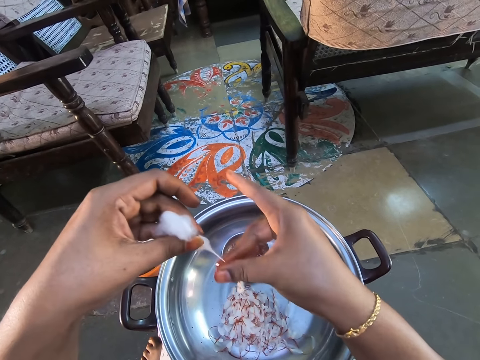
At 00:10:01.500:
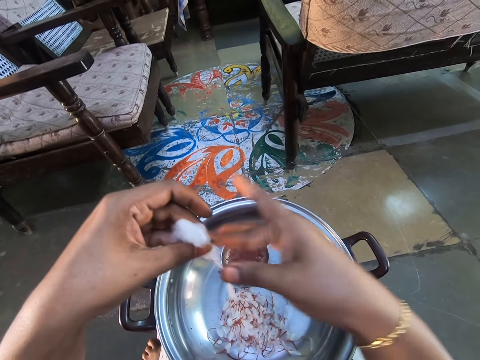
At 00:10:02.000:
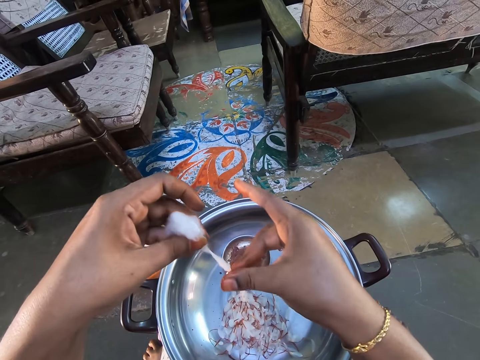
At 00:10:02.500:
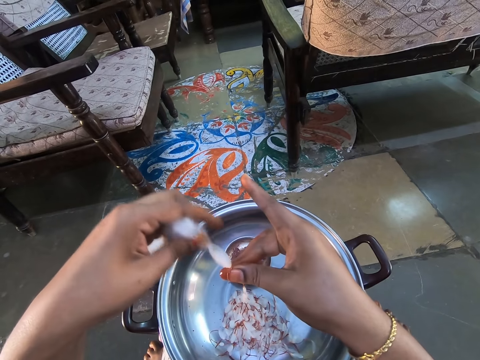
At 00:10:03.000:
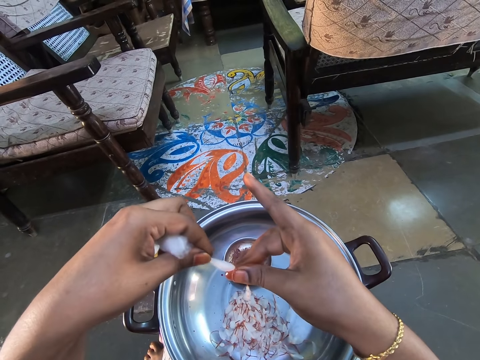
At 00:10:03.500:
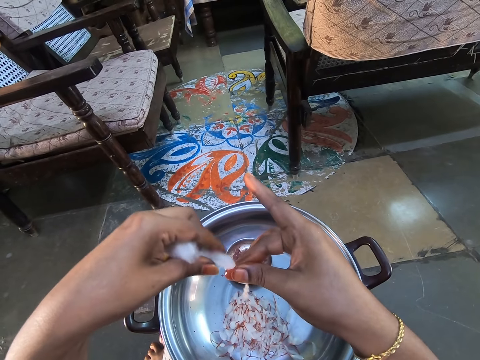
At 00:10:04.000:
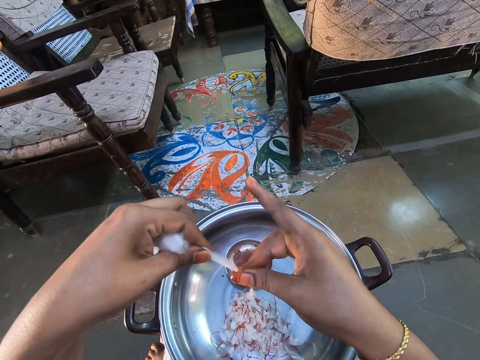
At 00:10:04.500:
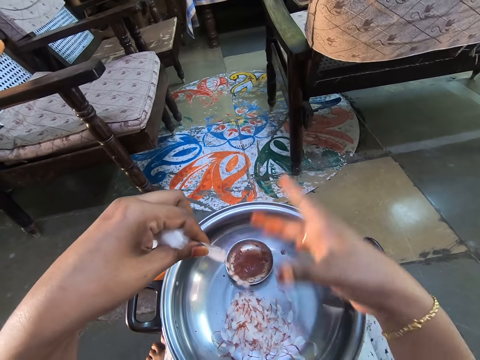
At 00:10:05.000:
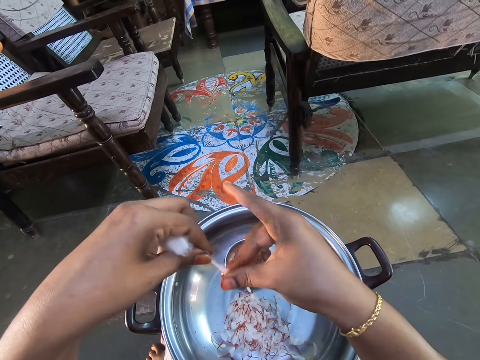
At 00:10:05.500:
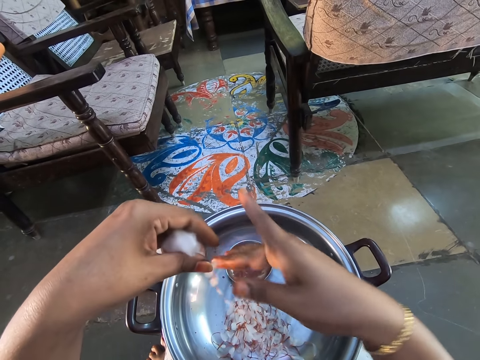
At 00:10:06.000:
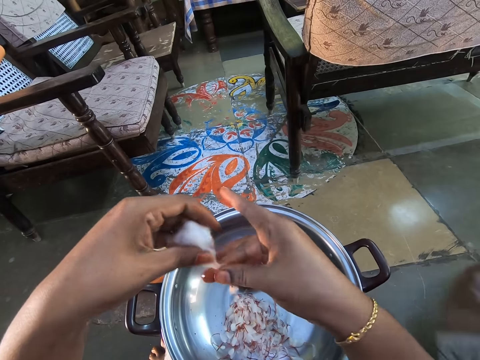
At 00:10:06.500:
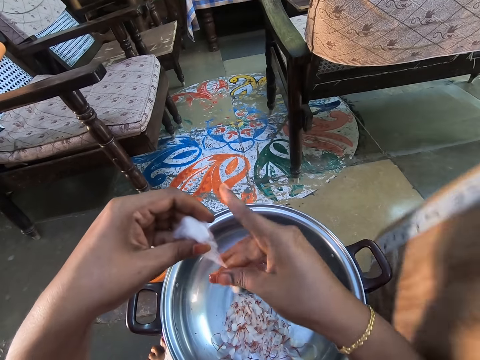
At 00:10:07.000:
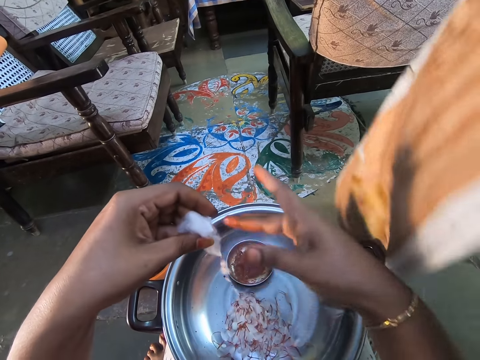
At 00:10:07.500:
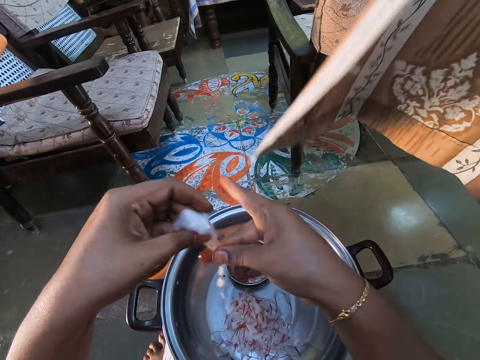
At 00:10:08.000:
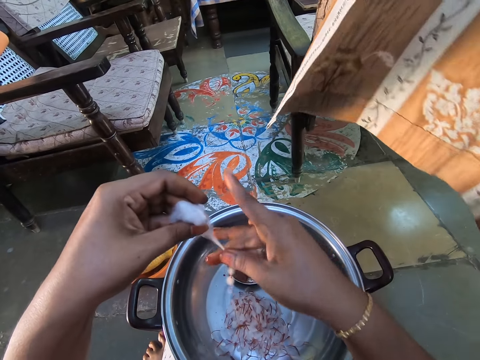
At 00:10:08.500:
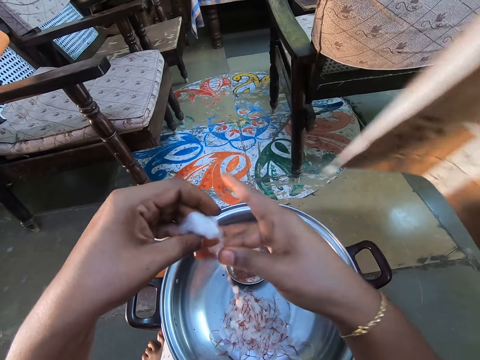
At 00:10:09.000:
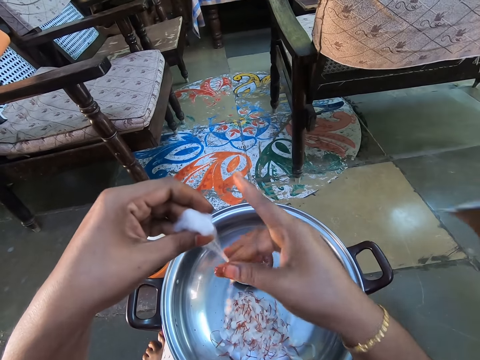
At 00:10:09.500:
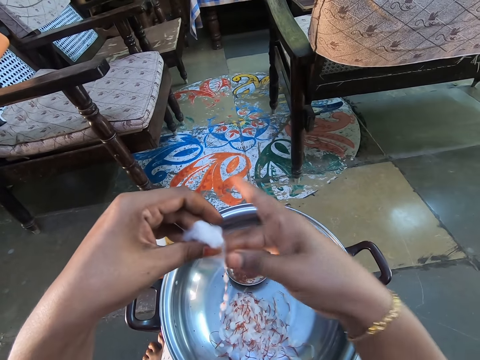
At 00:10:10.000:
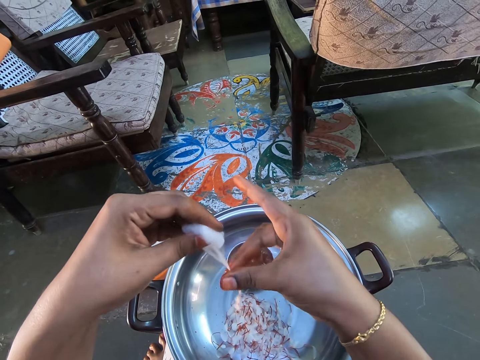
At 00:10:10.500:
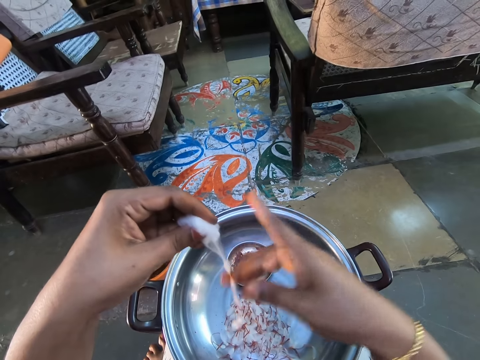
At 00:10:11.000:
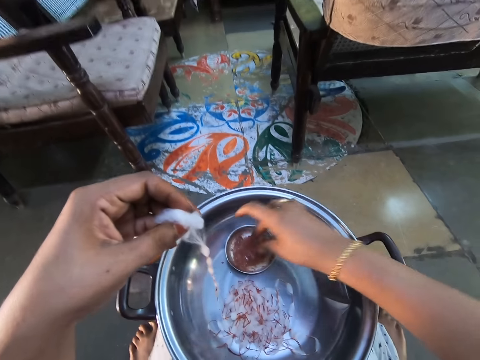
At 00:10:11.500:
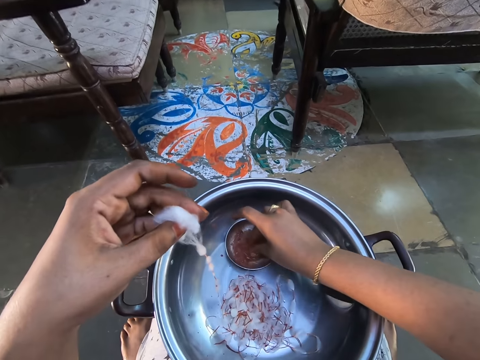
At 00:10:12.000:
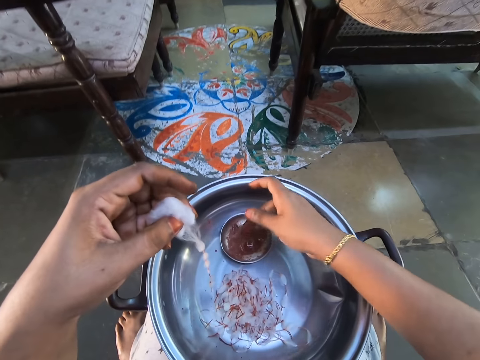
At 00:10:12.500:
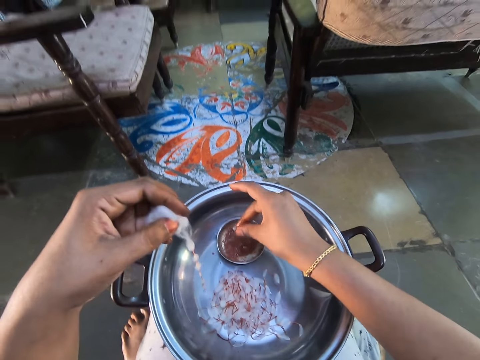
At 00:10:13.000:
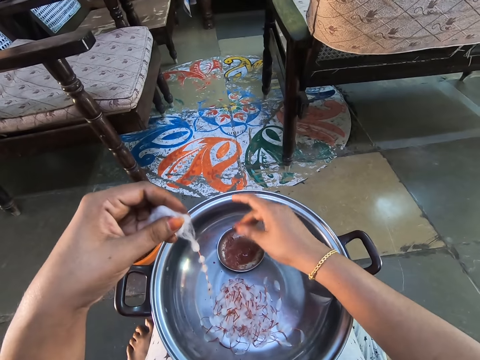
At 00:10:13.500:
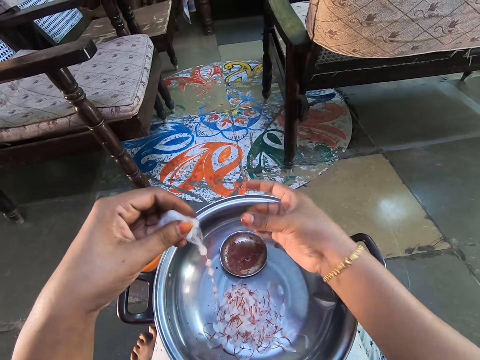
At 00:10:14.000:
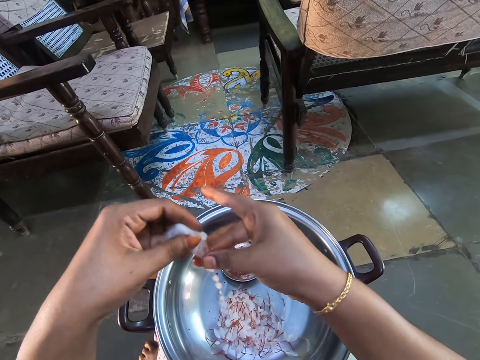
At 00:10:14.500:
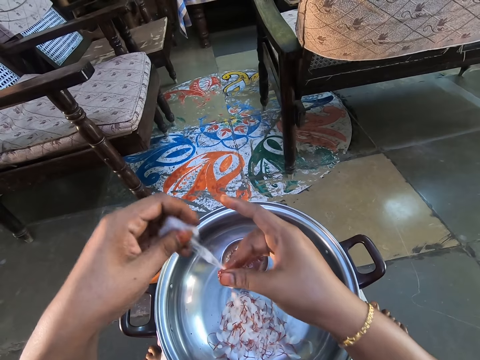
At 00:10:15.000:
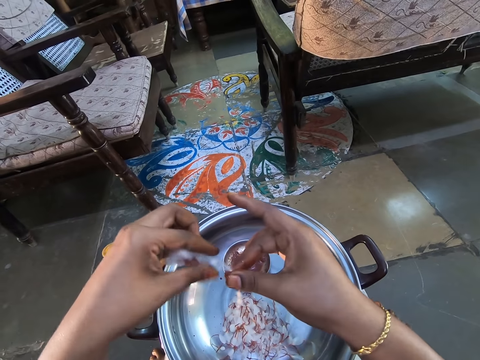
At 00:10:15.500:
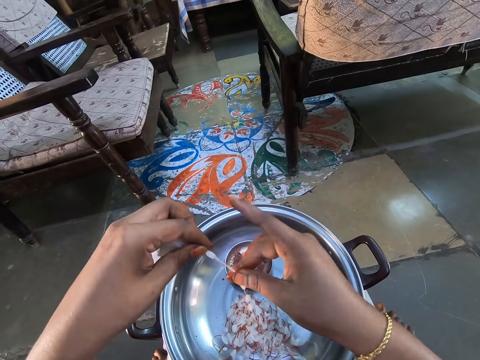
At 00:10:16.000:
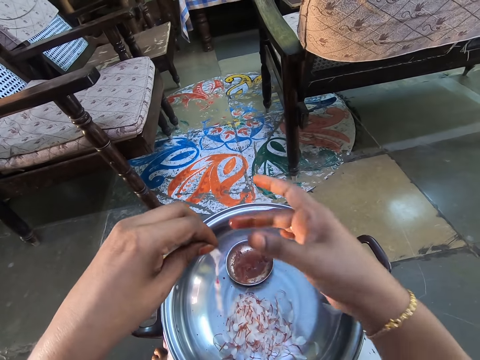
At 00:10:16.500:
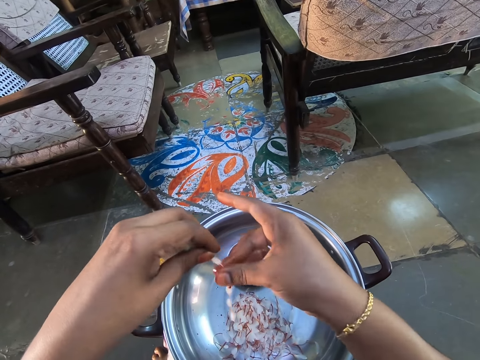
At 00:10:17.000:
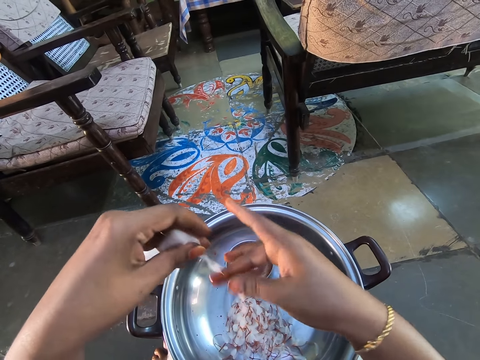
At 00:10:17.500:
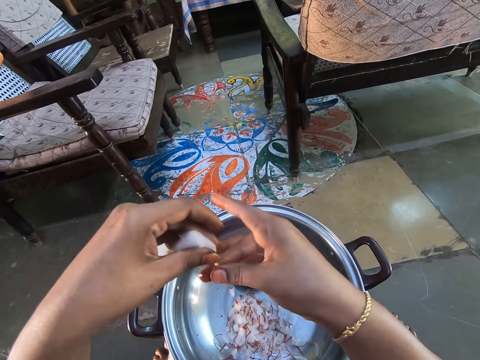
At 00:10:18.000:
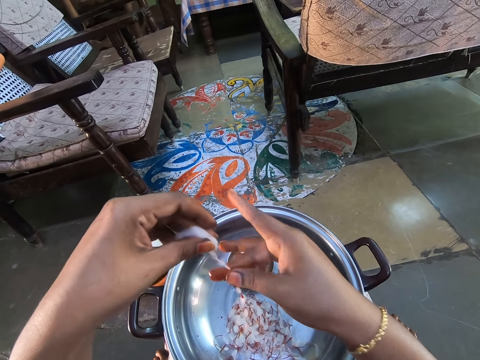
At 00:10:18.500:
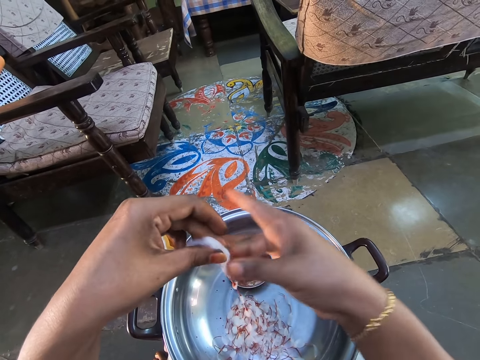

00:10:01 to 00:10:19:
The camera wearer stretches the cotton candy in his hands. He makes knots with the cotton candy in his hand. He dips his finger in the bowl. He rubs his fingers in the bowl of oil. He rolls the cotton wool. He makes knots with the cotton candy in his hand.

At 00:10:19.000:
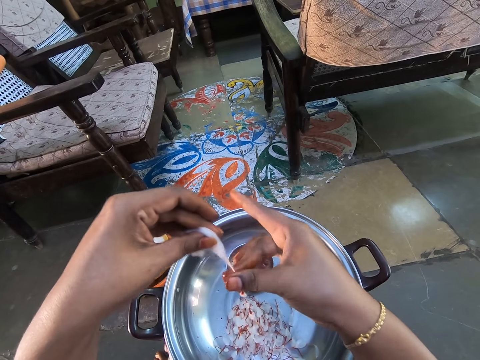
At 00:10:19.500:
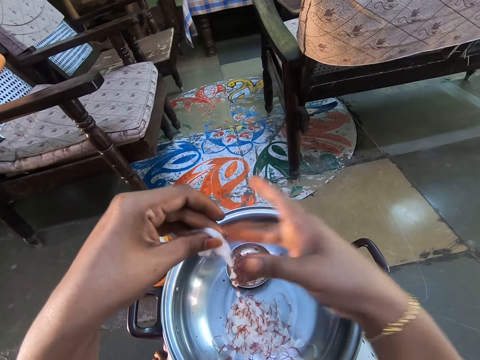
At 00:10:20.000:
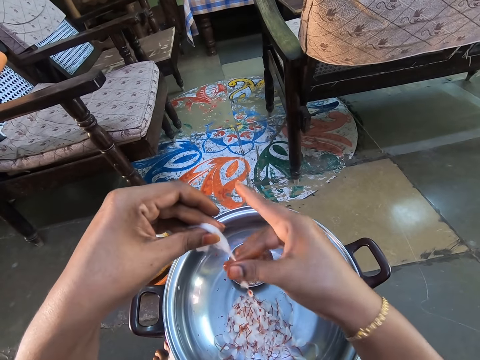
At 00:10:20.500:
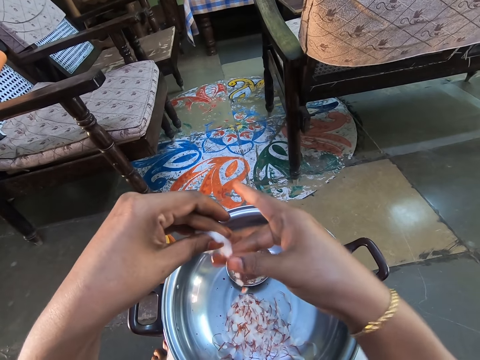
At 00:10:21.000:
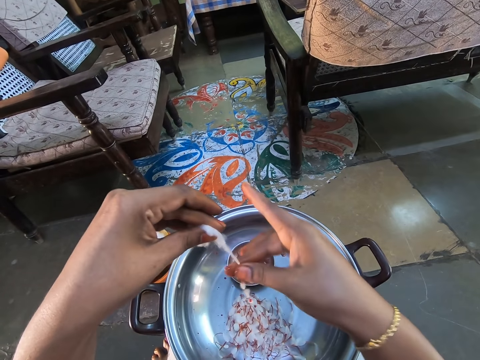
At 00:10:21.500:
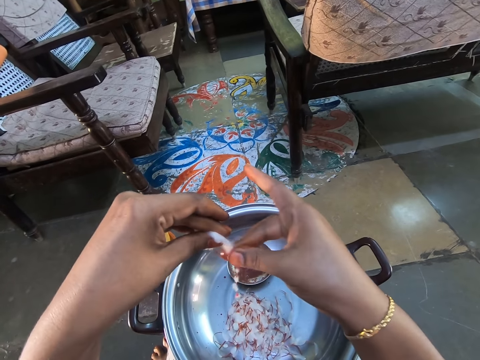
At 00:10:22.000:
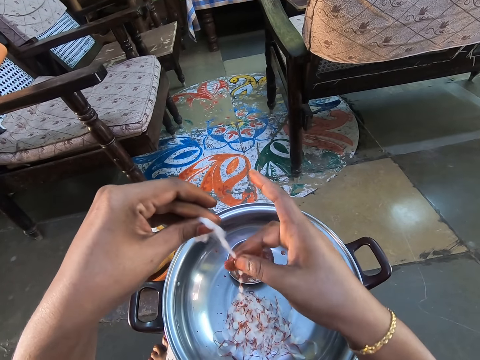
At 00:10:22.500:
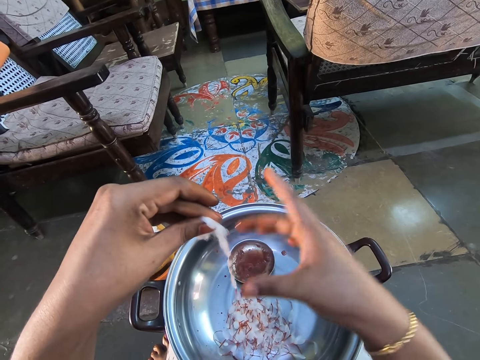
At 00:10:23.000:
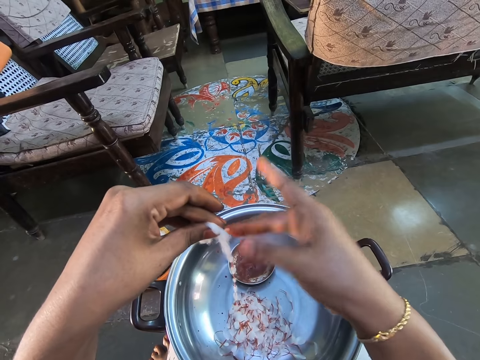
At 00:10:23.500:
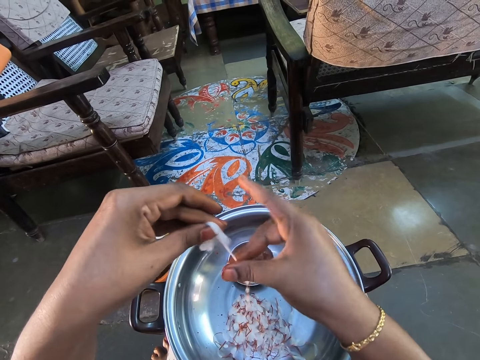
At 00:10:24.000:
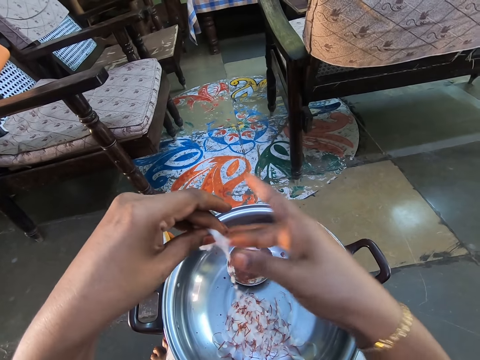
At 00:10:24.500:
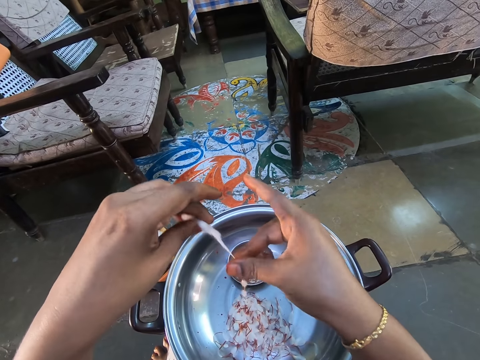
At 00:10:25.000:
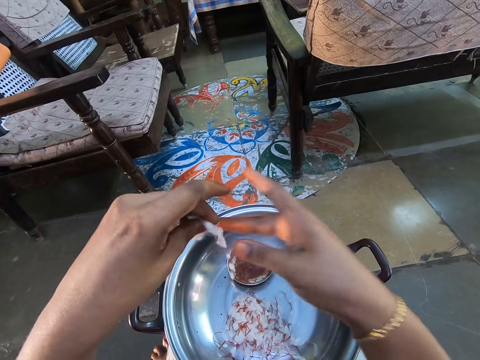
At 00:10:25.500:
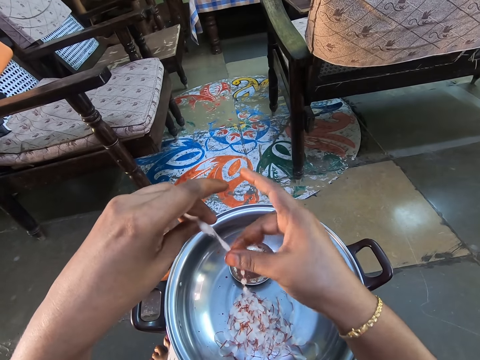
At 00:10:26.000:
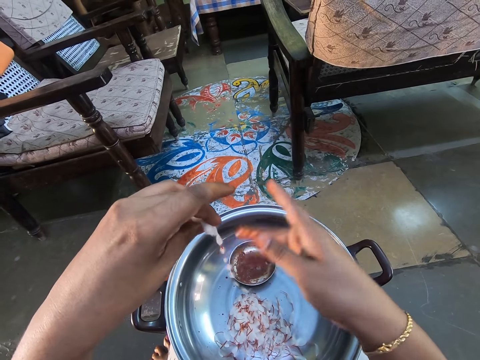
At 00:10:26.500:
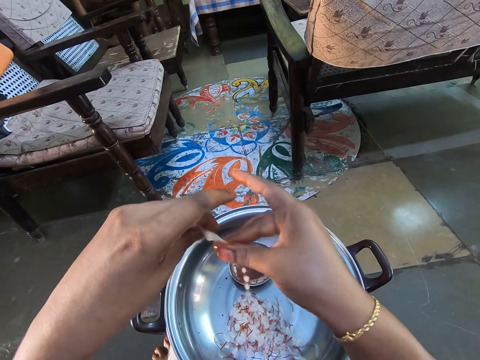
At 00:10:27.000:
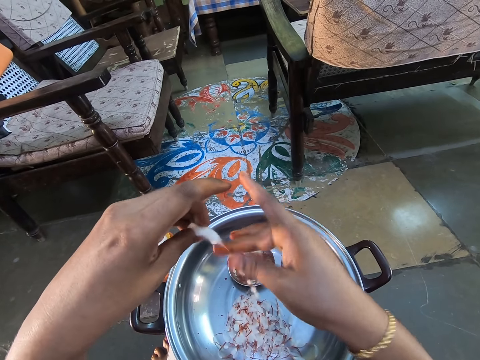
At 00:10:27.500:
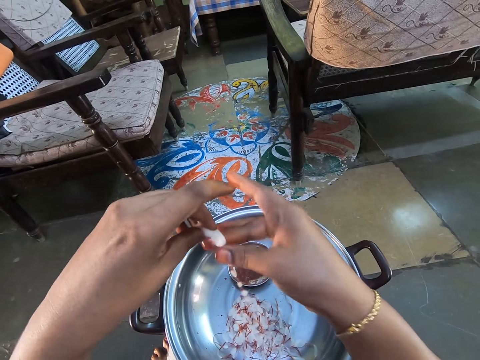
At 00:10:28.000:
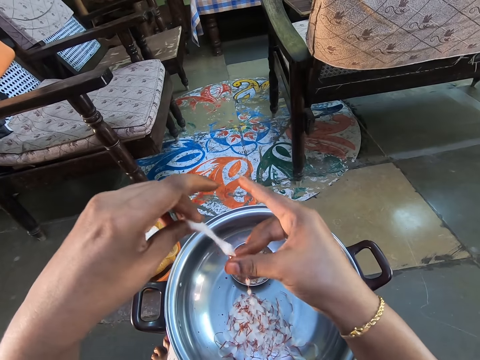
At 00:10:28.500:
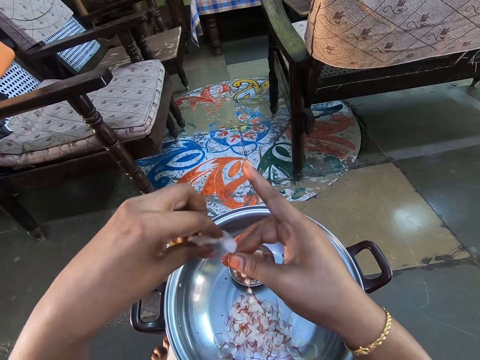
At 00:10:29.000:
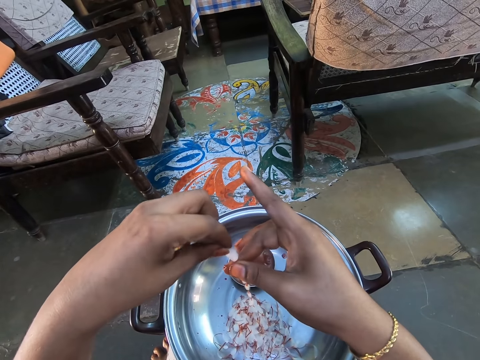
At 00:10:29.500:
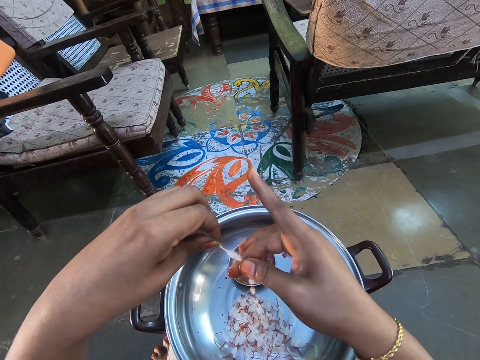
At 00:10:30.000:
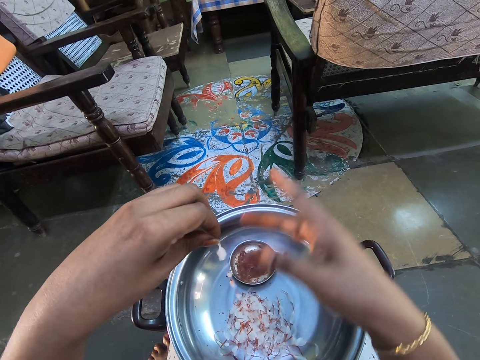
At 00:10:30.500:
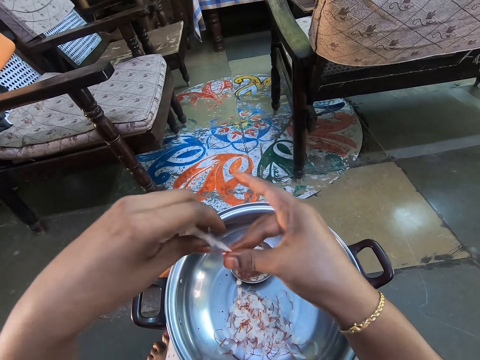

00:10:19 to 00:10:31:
The camera wearer rubs his fingers. He rolls the cotton wool. He stretches the cotton candy in his hands.
